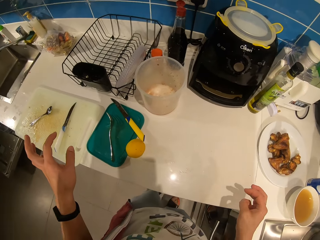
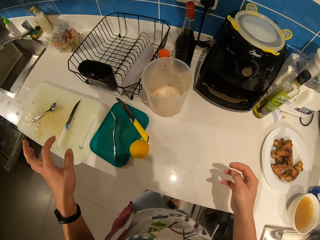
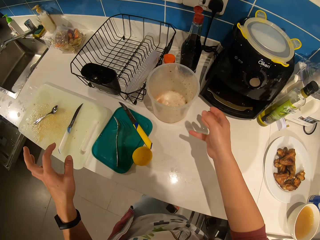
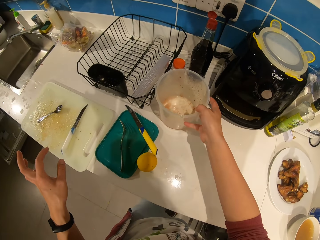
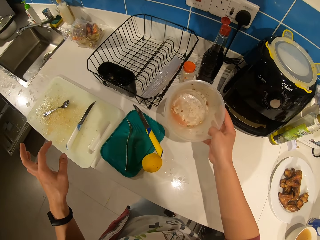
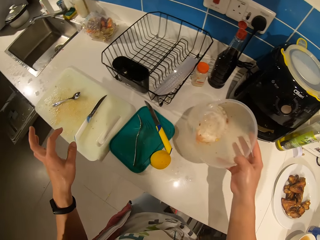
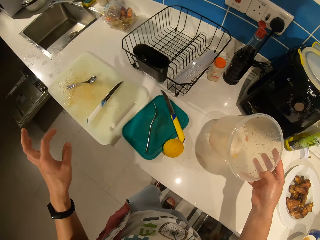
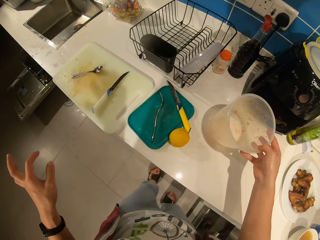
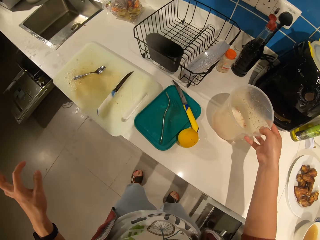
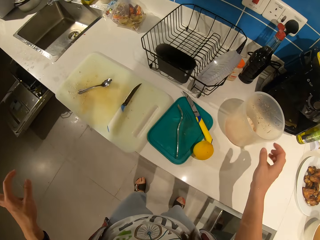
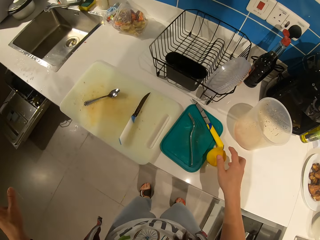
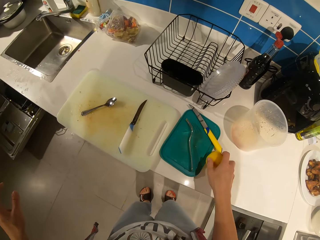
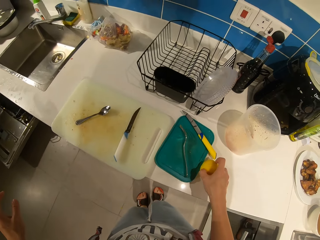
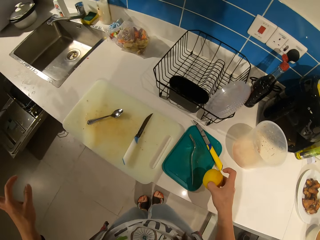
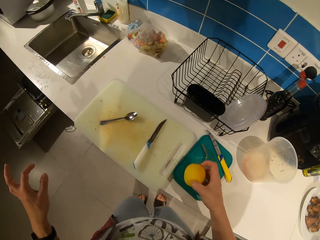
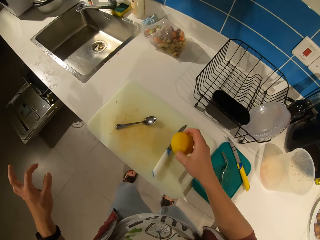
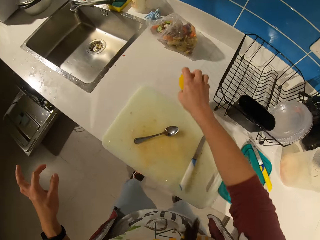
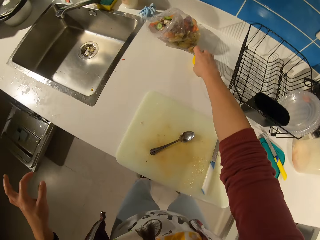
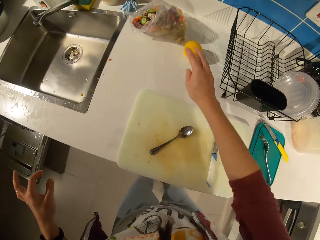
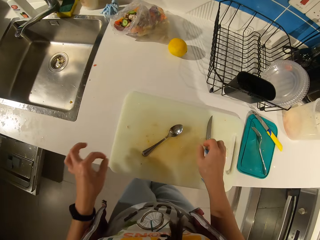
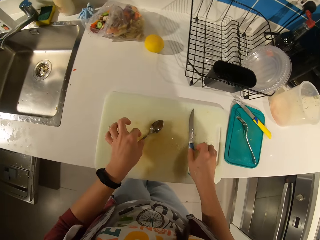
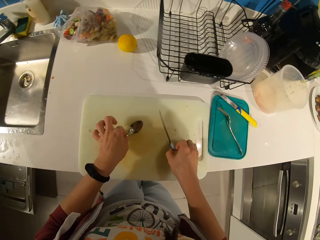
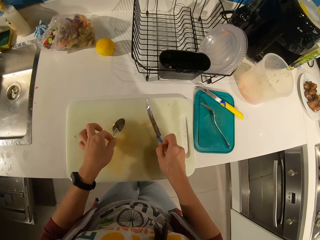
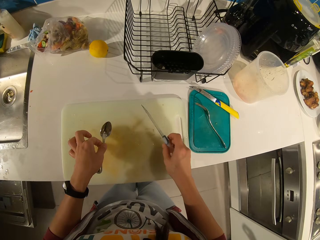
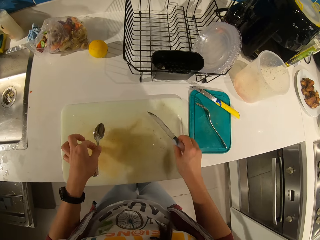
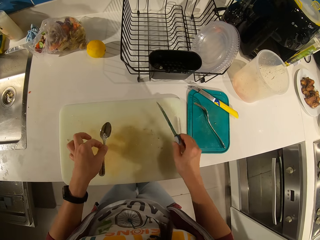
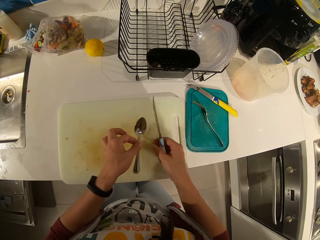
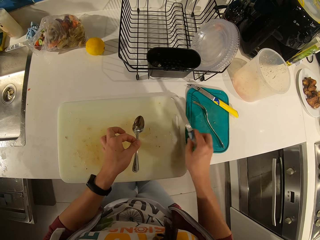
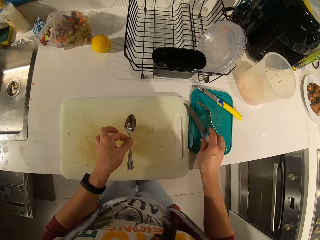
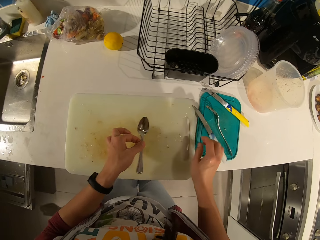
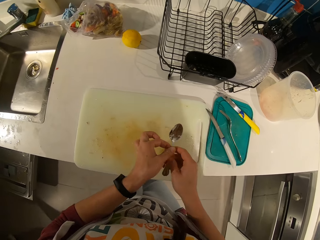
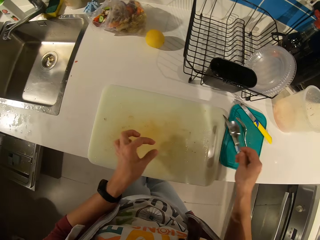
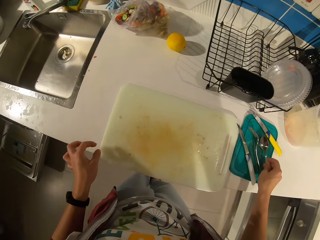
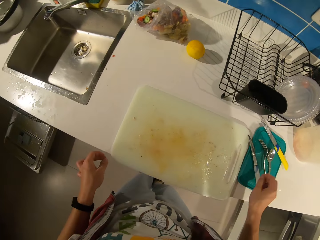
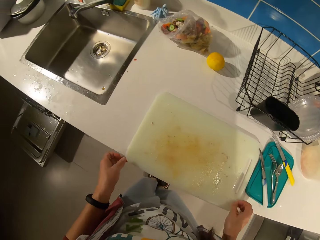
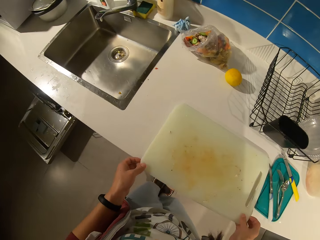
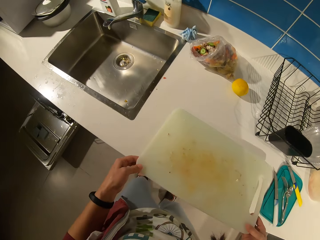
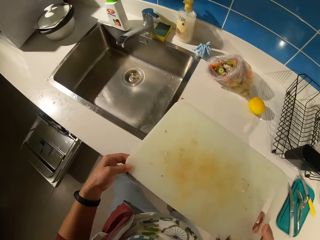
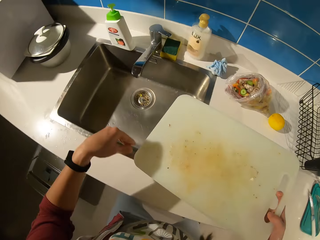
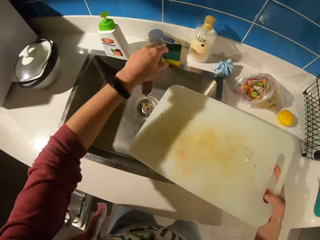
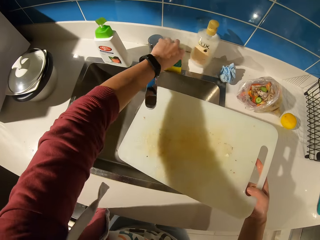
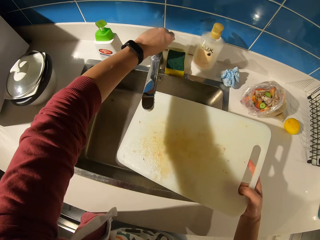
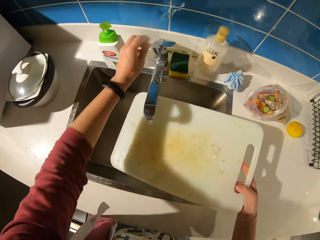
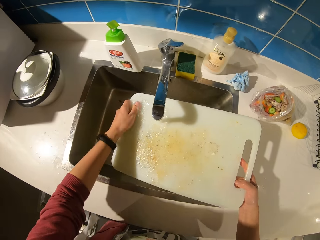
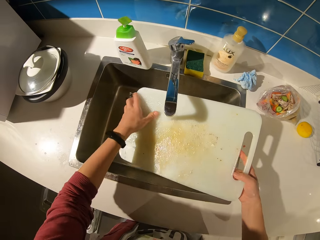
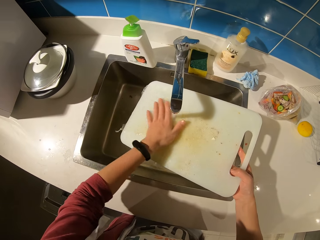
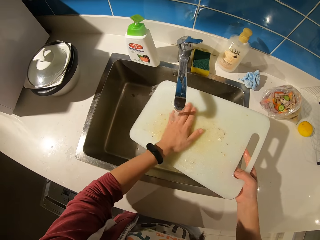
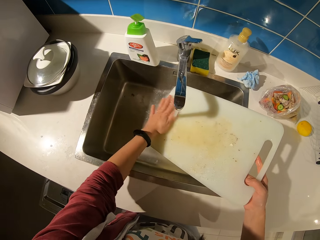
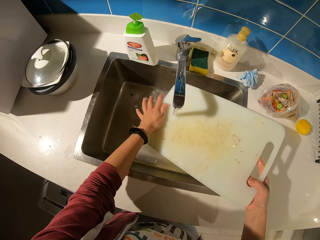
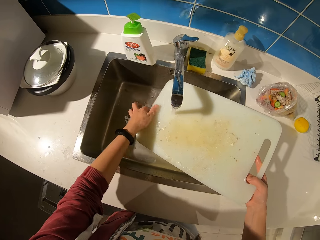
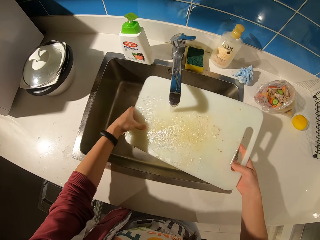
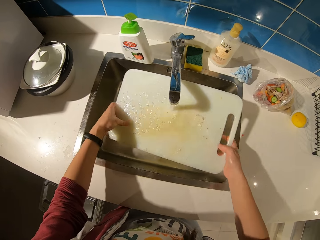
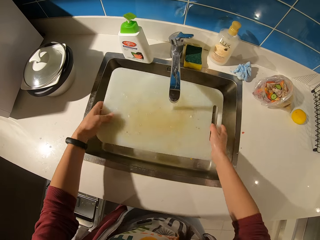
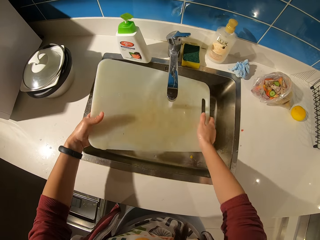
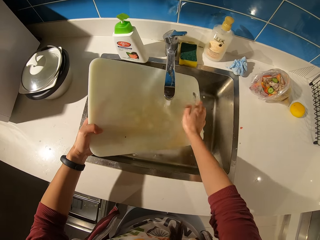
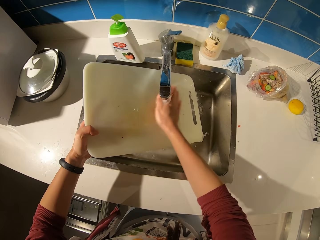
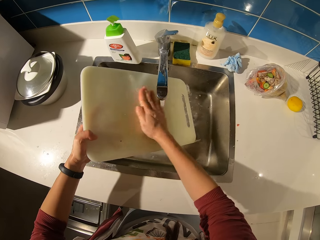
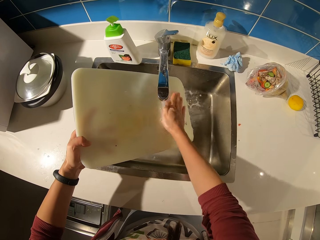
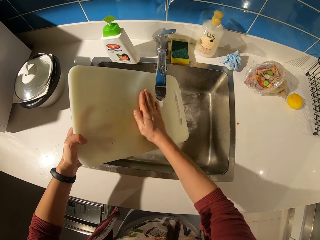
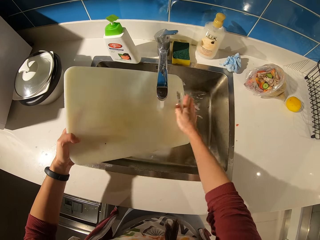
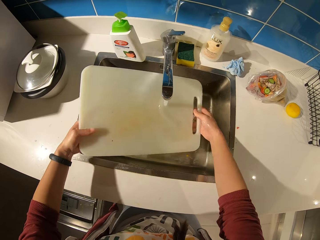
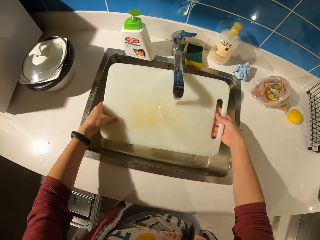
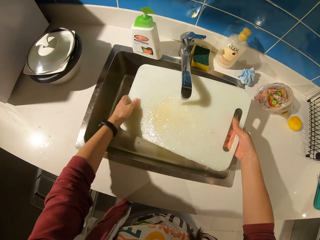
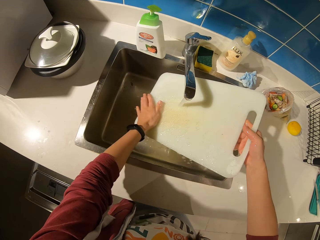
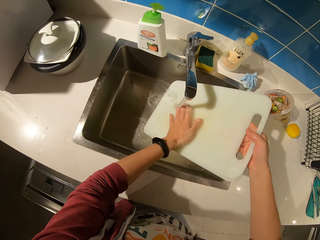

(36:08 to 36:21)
The camera wearer moves a storage container on a kitchen table. They pick up the plastic container from the table and drop the plastic container on the table. They move an orange on the kitchen table. They pick up the orange from the table and drop the orange on the table. They pick up a knife on a cutting board and pick up a spoon on the cutting table. They put down the knife on a plastic lid. They switch the knife to the other hand. They put down the knife on the plastic lid. They pick up the cutting board from the table. They rinse the cutting board with water from the tap.

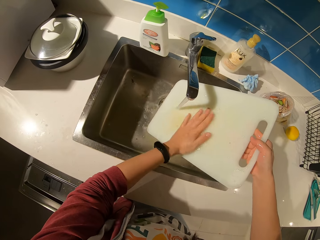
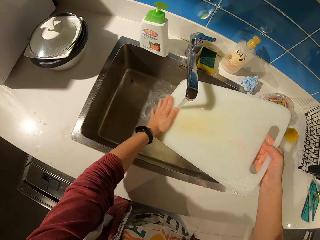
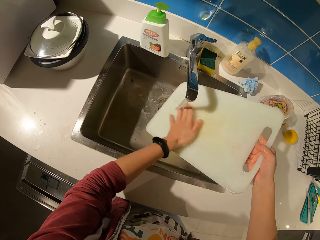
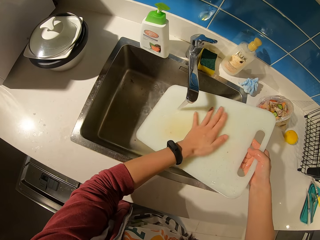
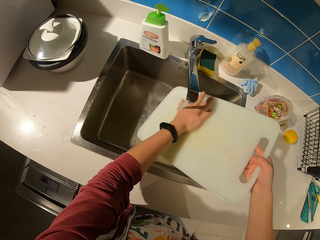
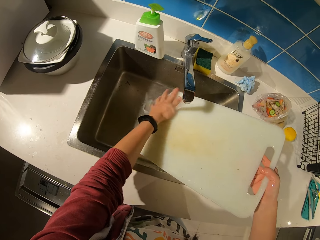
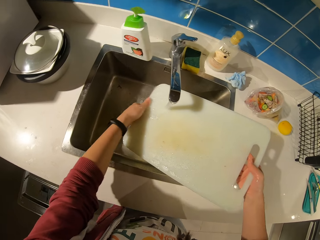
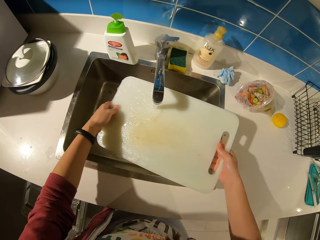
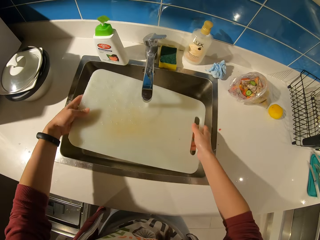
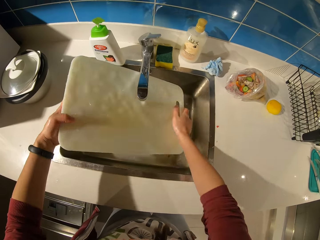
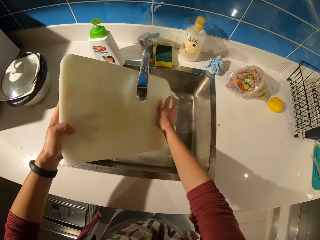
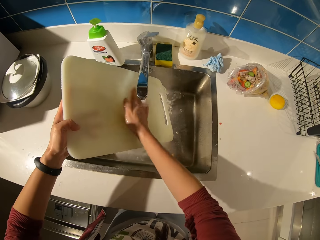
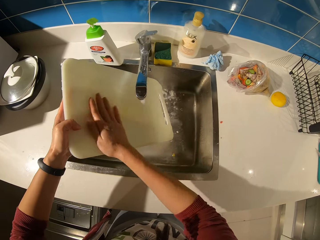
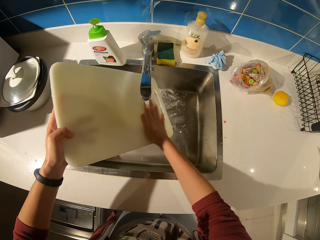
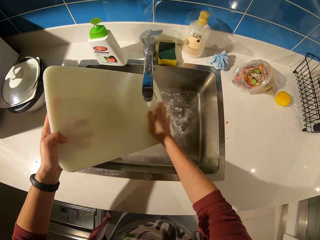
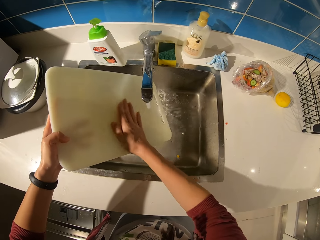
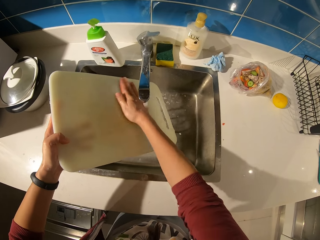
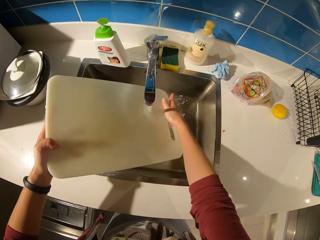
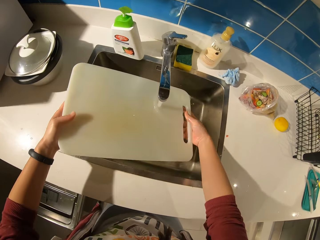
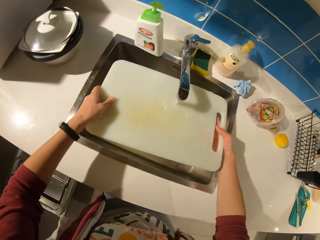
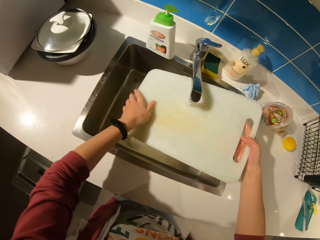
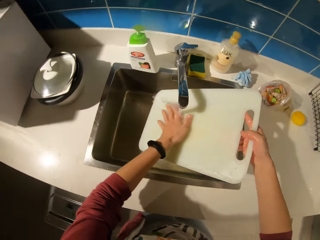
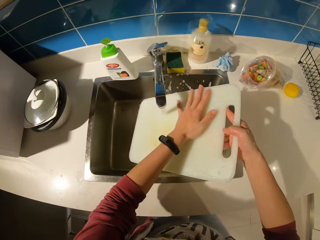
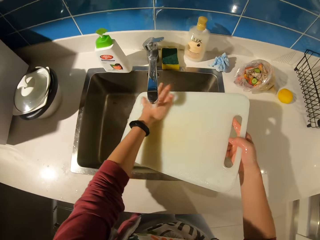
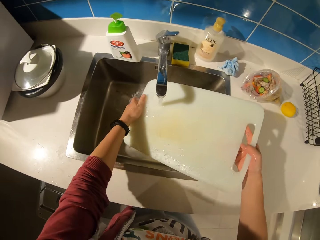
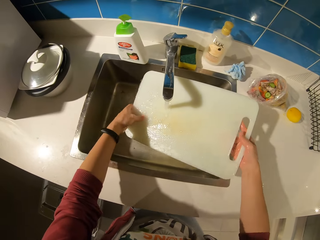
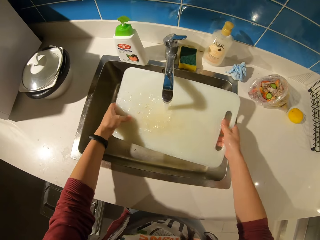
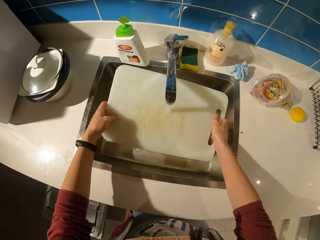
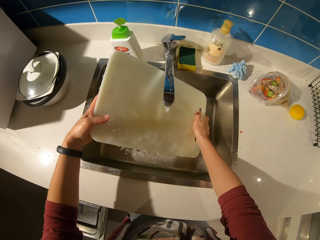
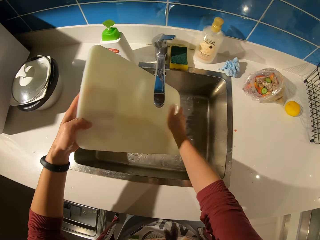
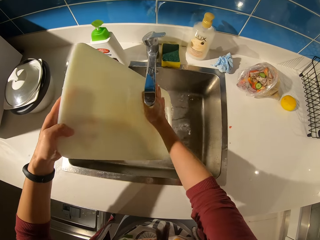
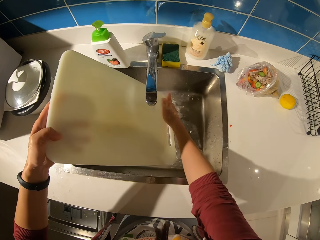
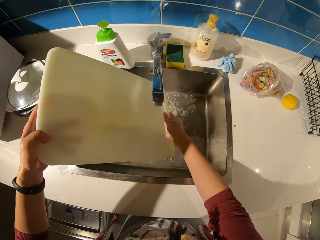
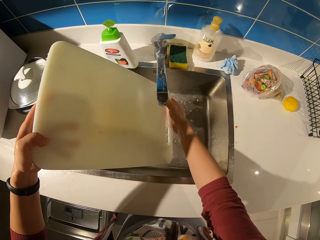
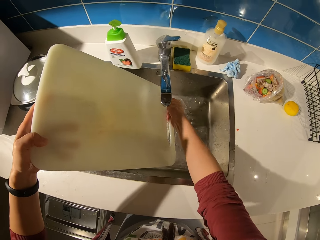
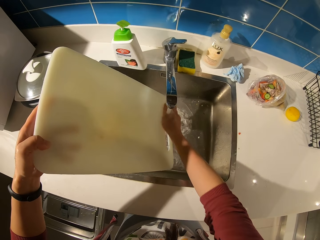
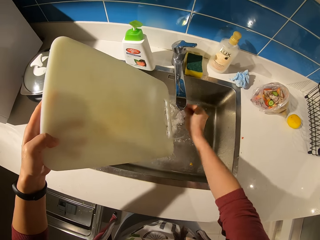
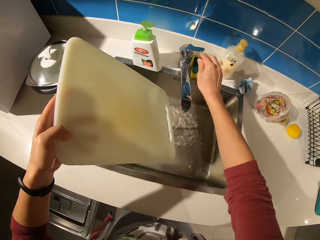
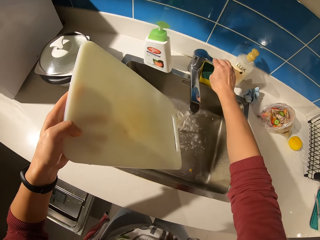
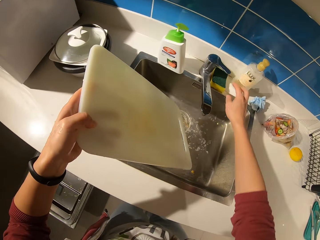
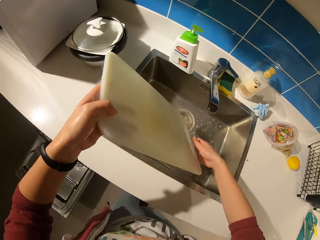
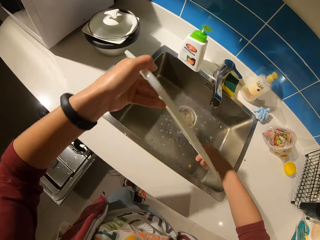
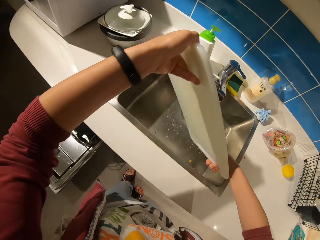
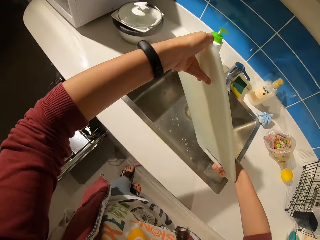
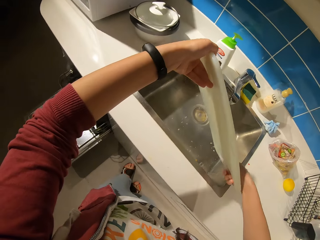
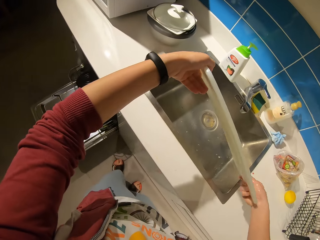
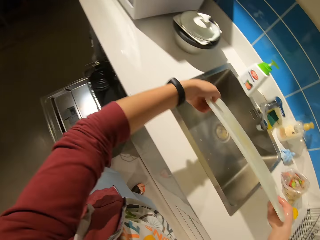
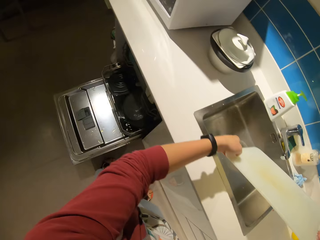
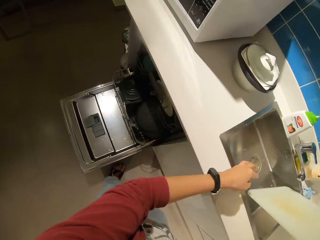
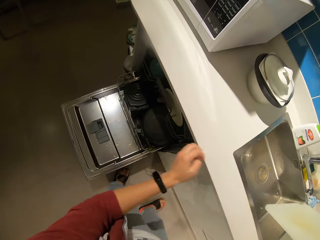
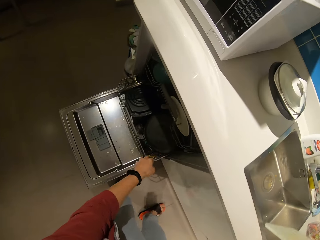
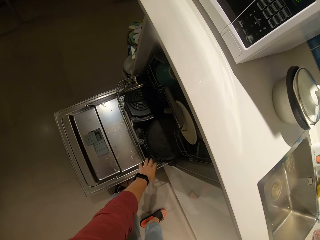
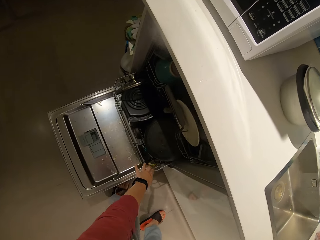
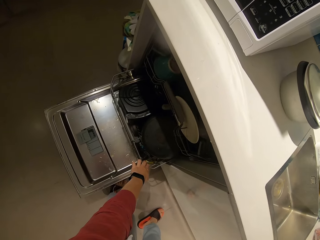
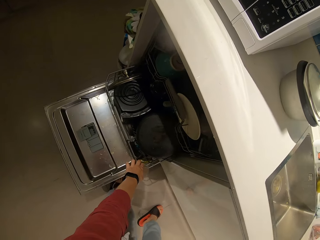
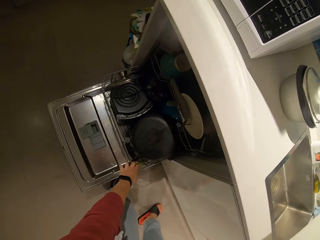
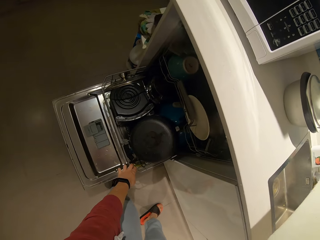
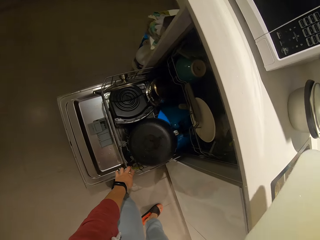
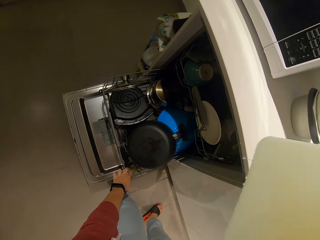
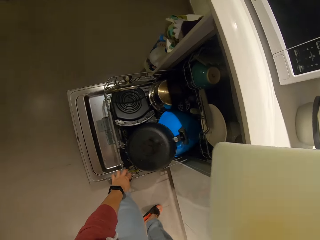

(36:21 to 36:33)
The camera wearer opens the shelf and pulls out the rack from the dishwasher.
